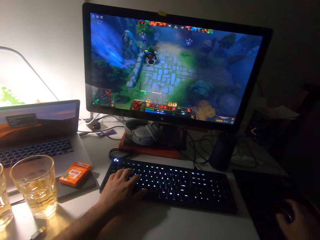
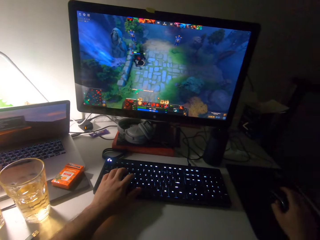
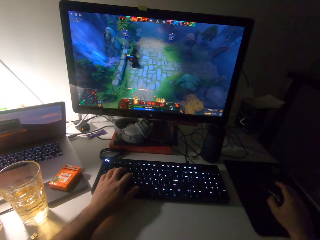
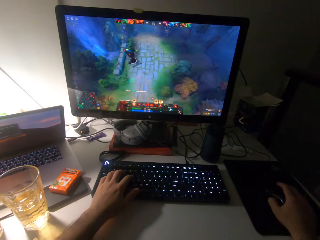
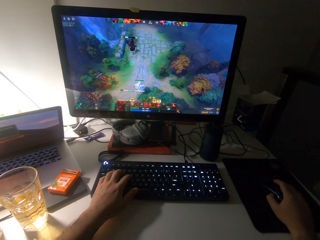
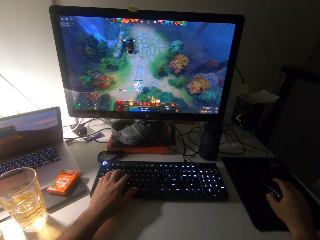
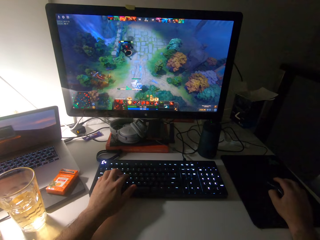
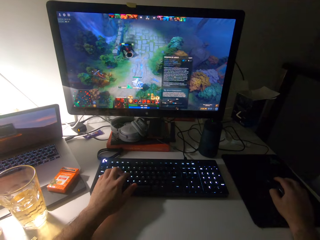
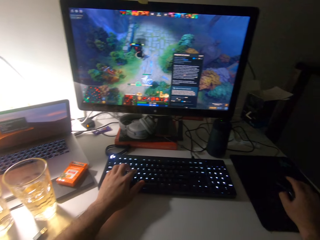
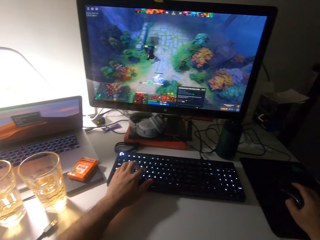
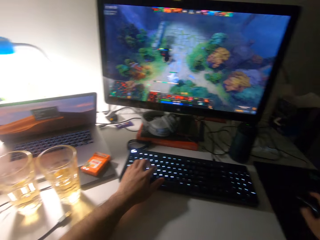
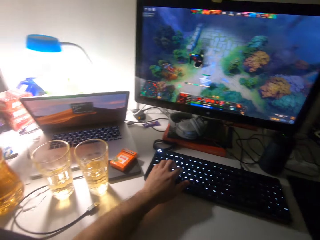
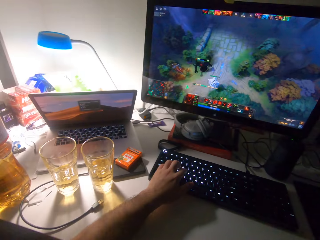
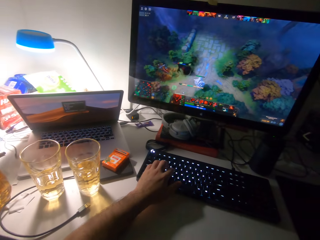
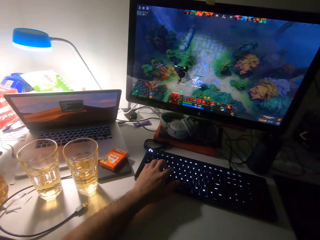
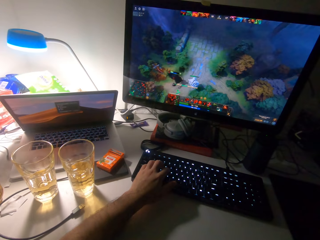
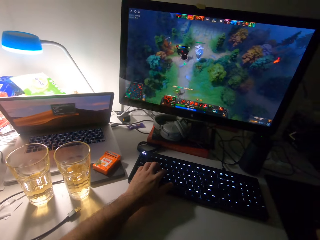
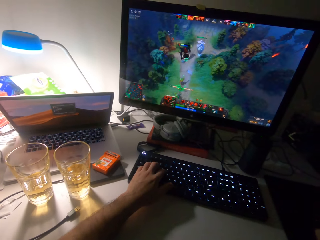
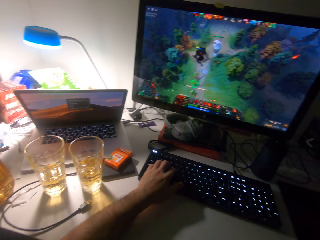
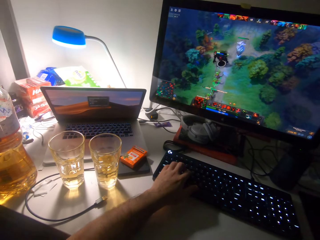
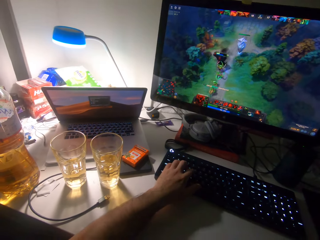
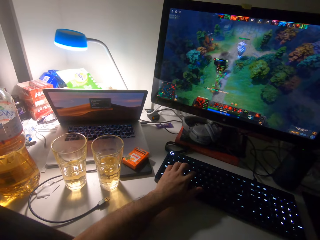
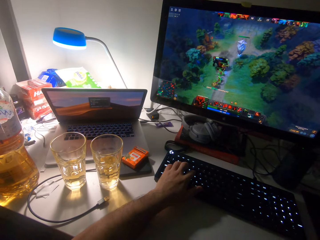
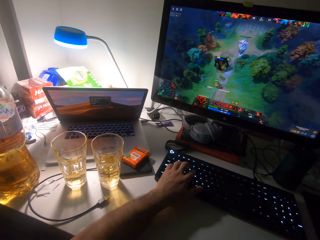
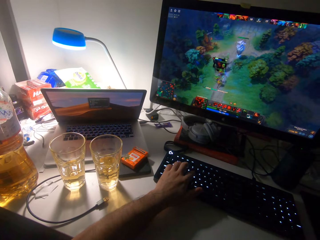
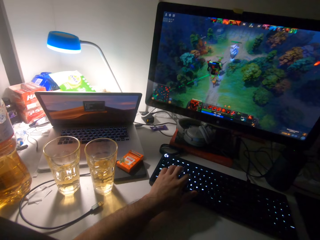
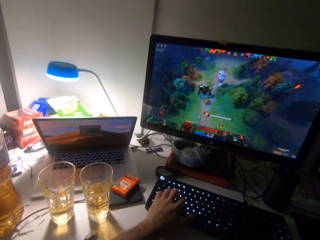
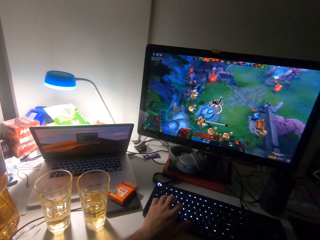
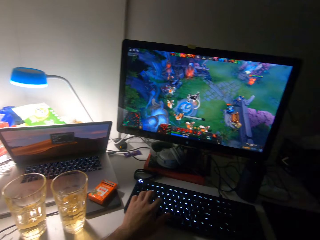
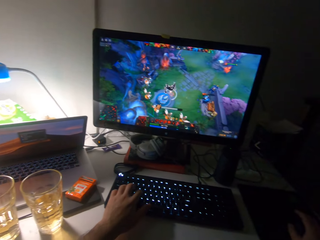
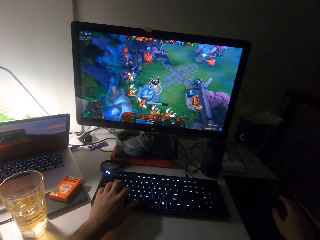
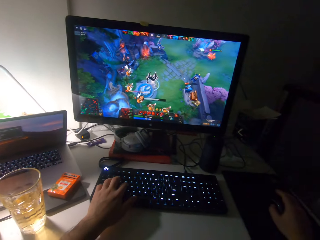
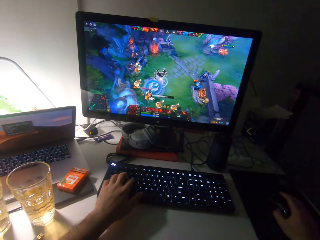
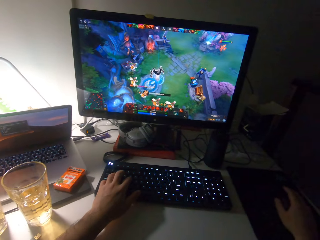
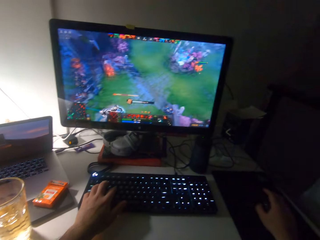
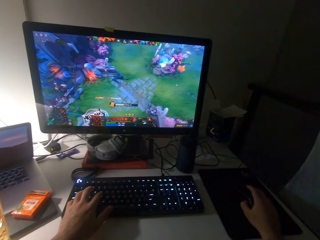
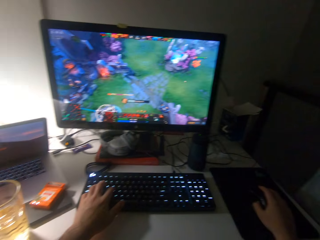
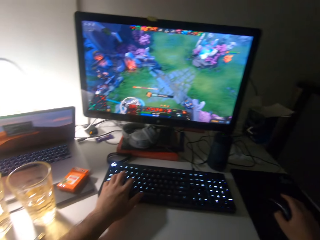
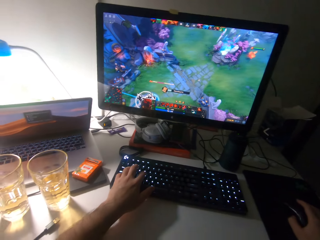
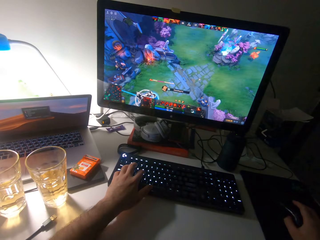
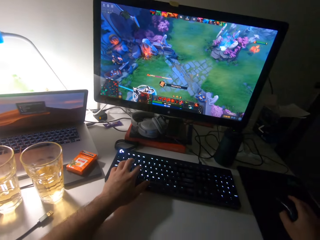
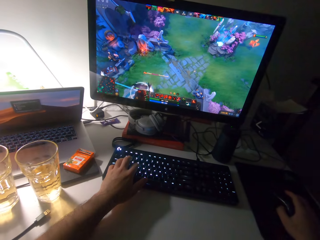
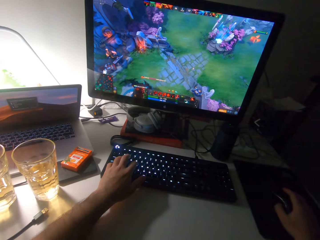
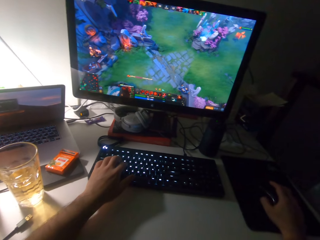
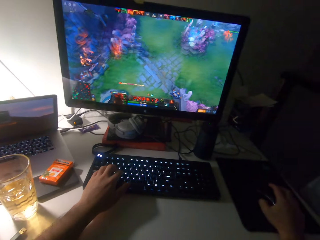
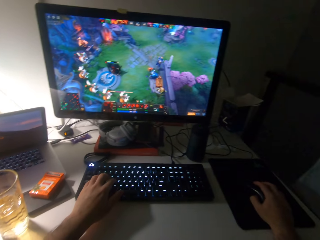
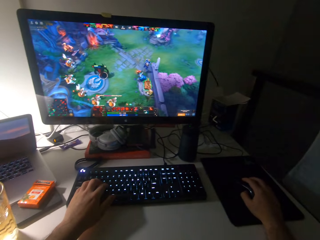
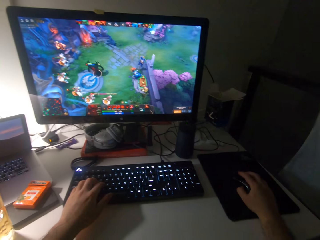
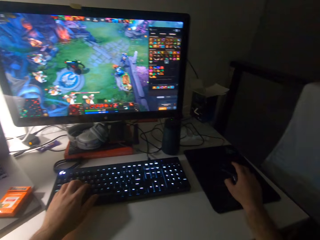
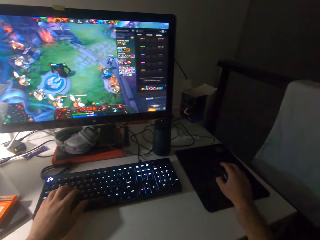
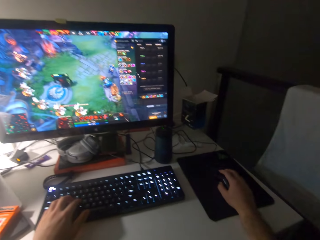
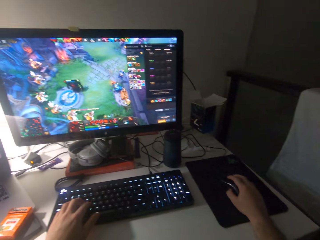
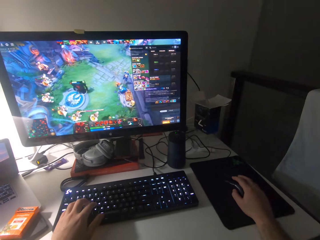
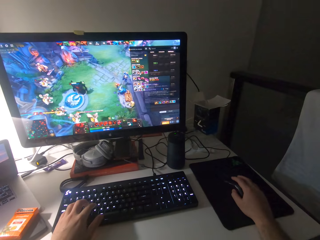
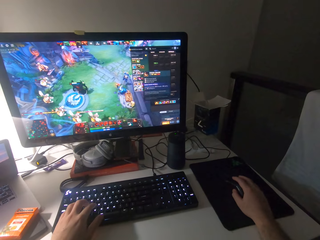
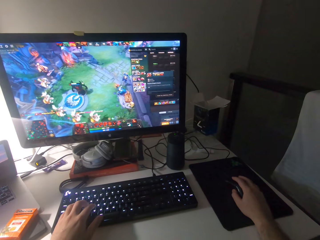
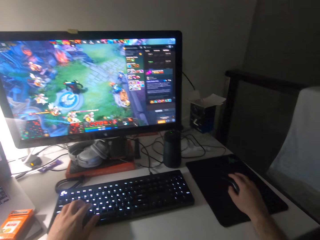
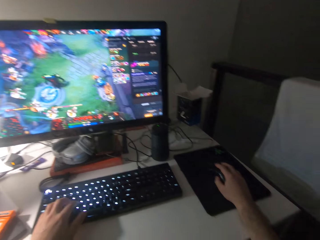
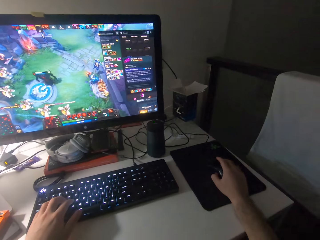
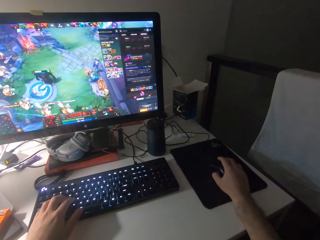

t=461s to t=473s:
The camera wearer scrolls a mouse. They press the keyboard. They scroll the mouse.

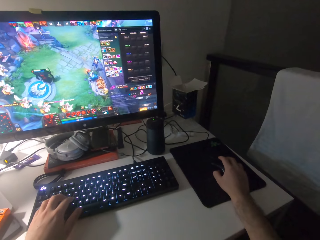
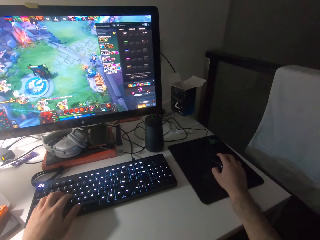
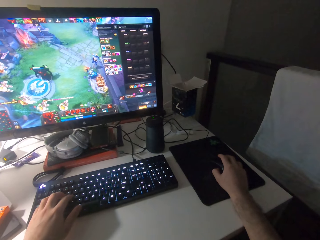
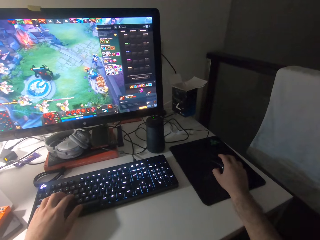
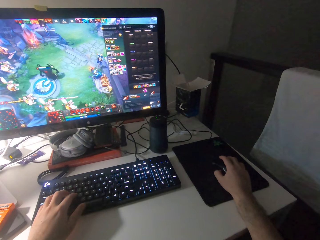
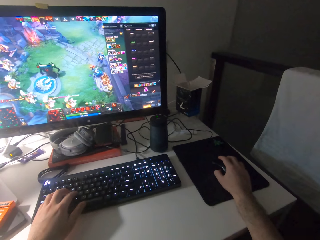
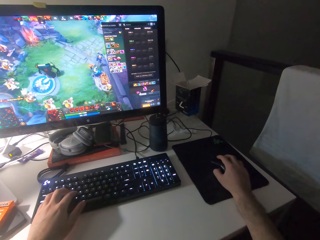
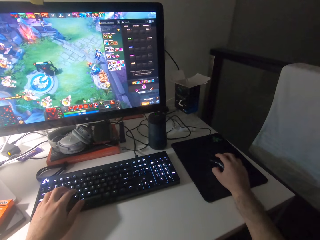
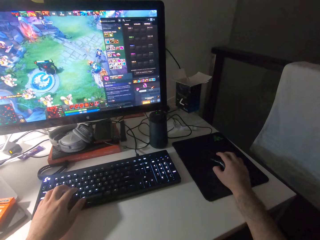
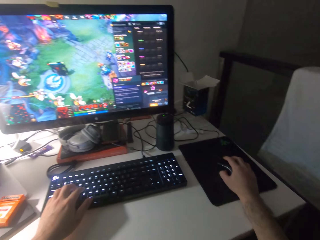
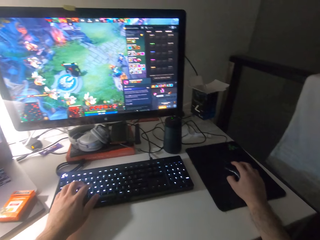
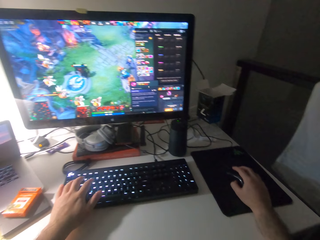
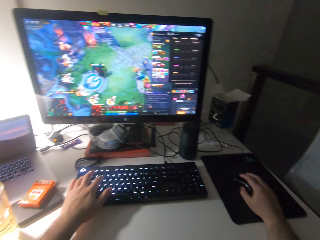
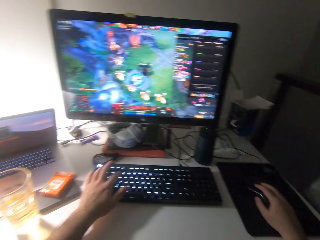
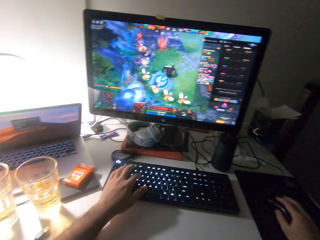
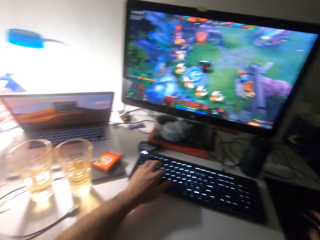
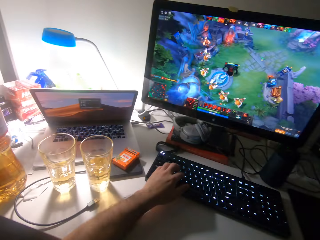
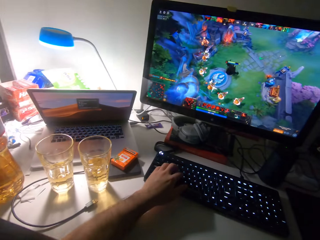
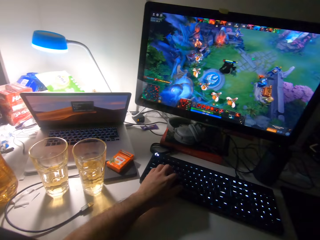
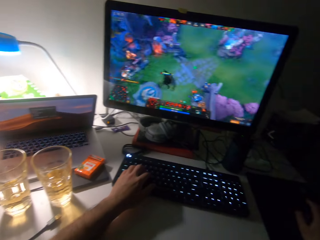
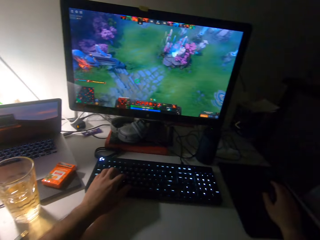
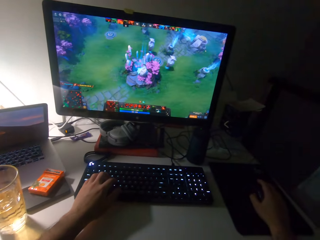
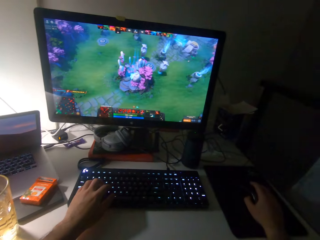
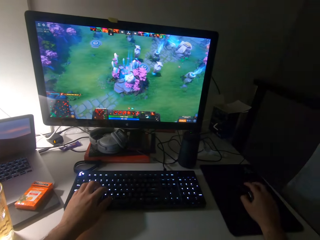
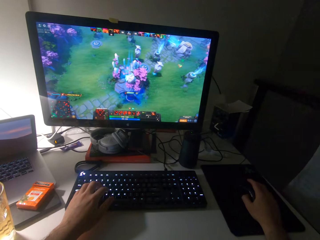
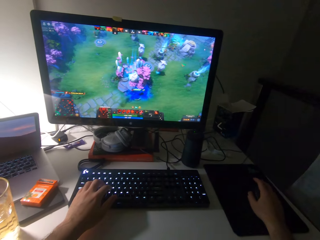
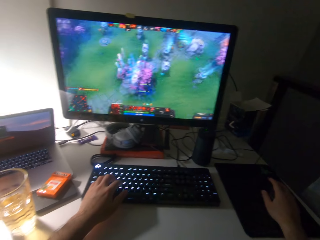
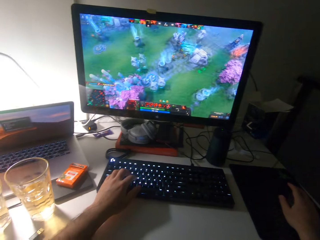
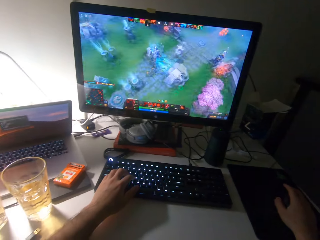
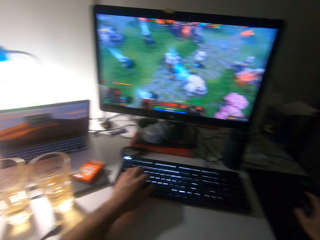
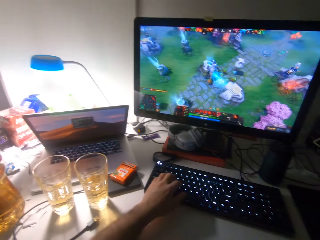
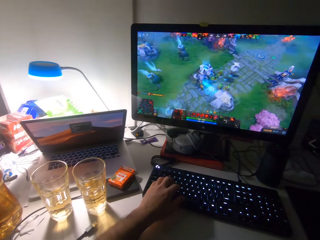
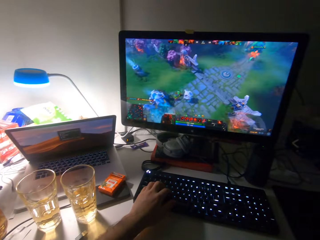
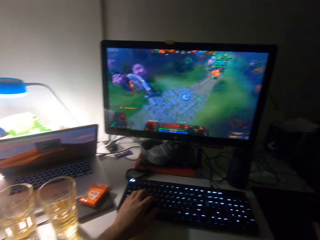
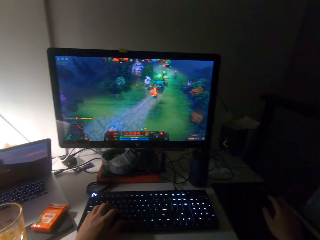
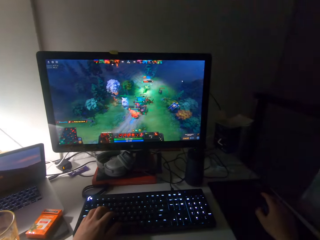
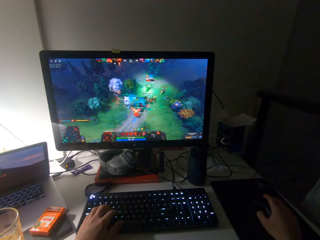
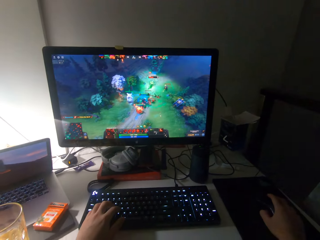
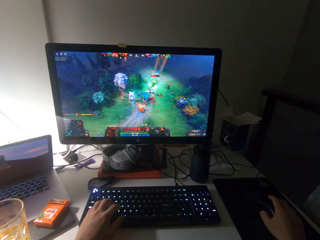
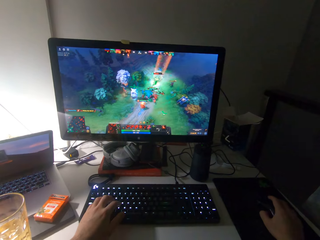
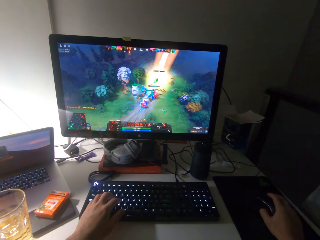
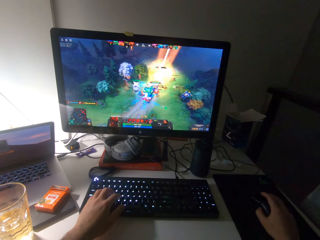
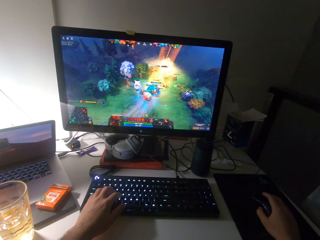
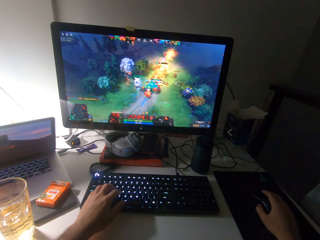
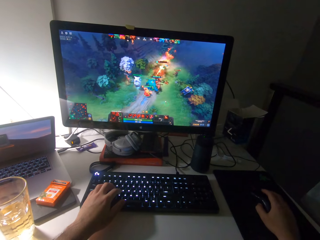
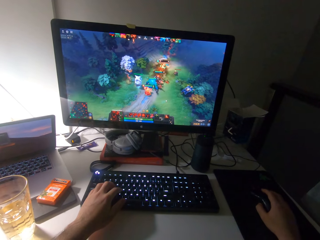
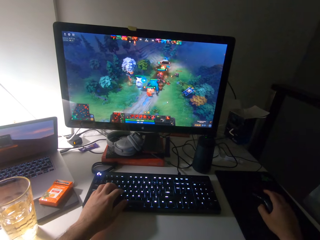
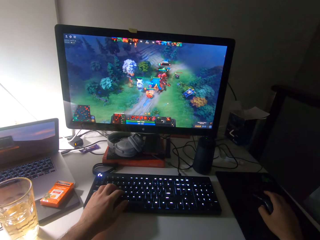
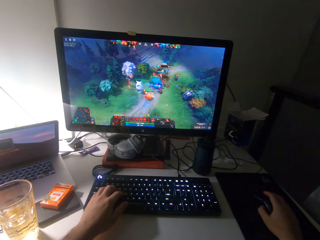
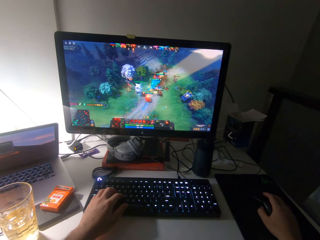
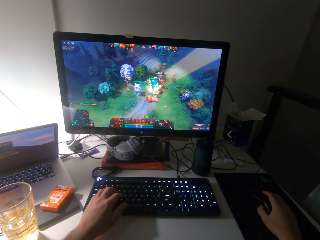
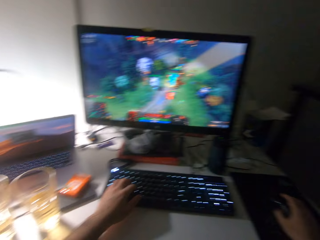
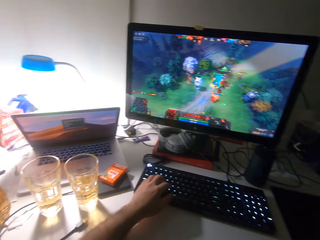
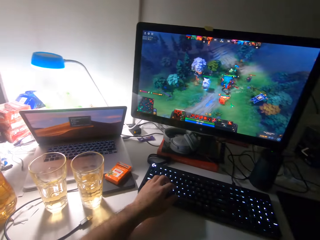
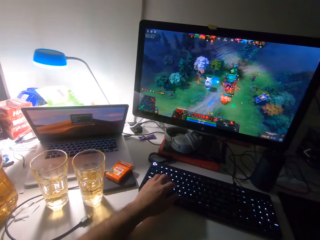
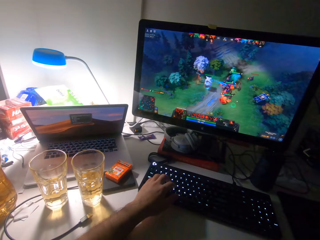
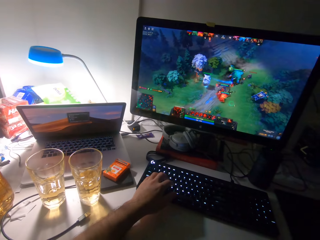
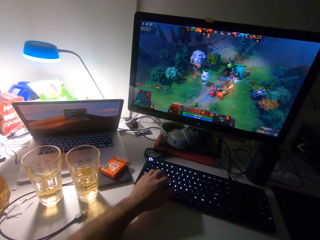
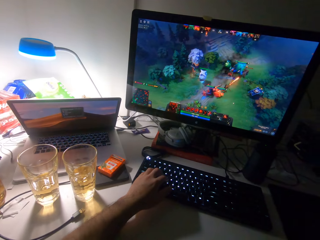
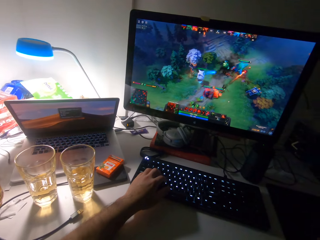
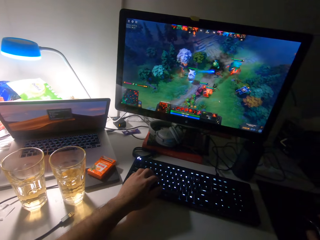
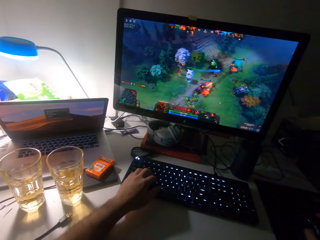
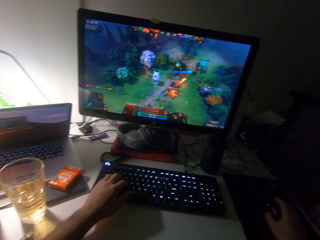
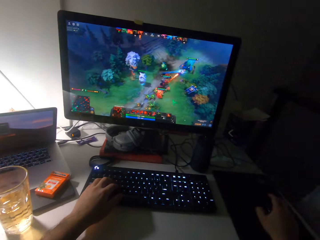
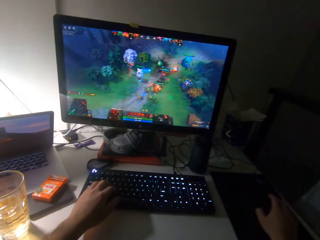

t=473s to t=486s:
The camera wearer presses the keyboard. They scroll a mouse.
